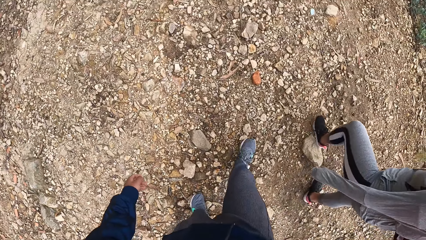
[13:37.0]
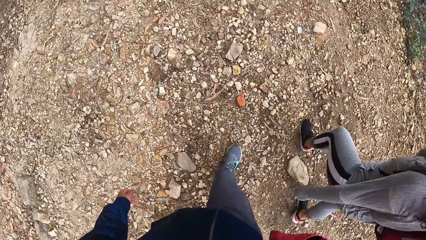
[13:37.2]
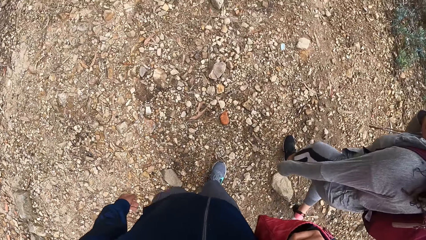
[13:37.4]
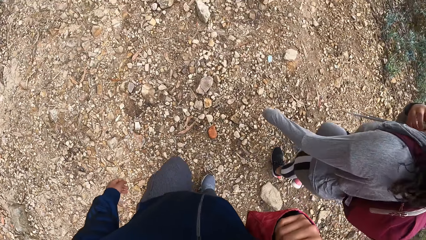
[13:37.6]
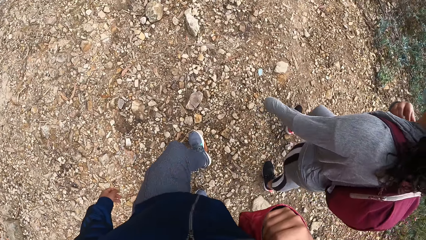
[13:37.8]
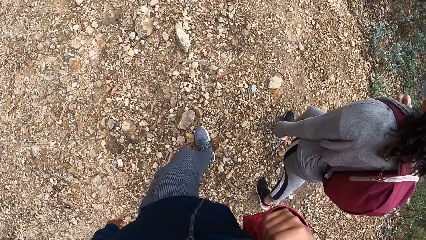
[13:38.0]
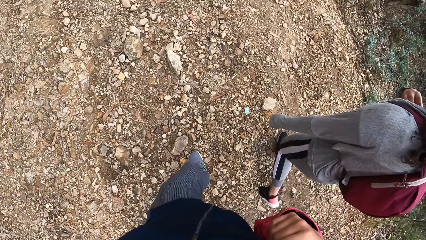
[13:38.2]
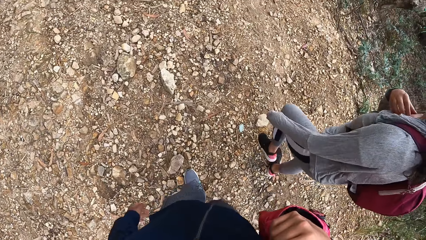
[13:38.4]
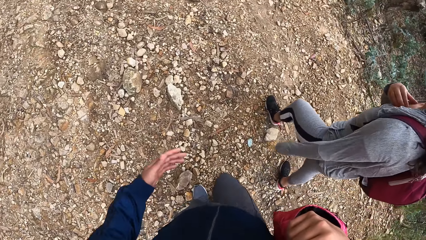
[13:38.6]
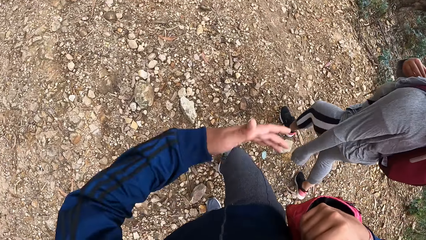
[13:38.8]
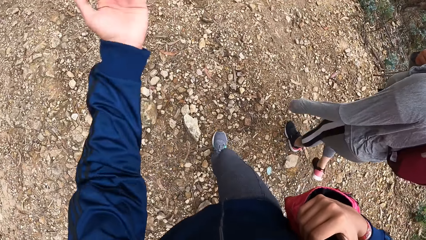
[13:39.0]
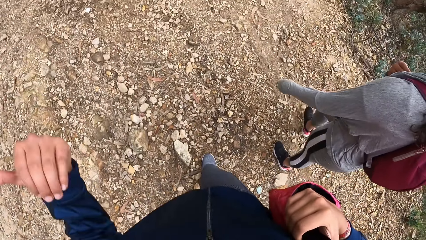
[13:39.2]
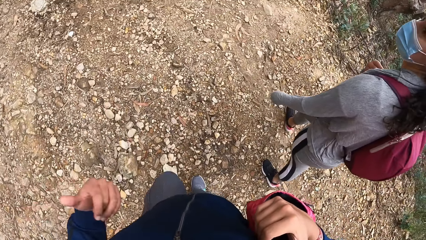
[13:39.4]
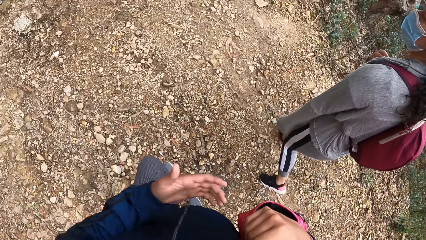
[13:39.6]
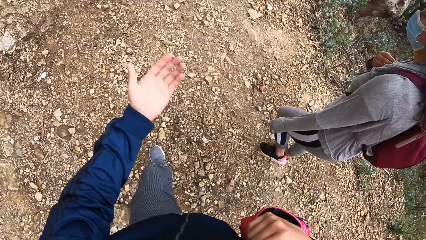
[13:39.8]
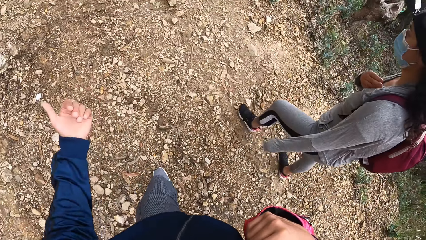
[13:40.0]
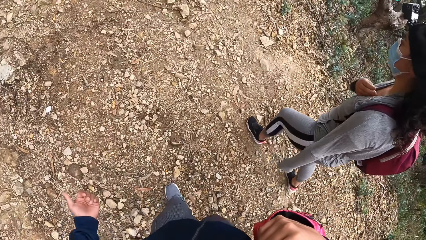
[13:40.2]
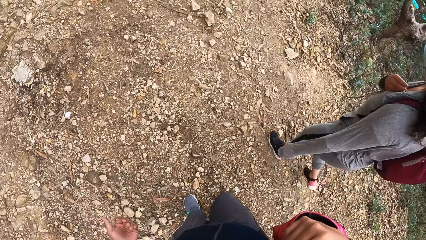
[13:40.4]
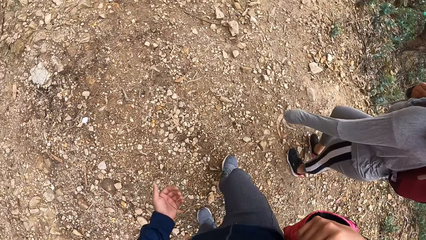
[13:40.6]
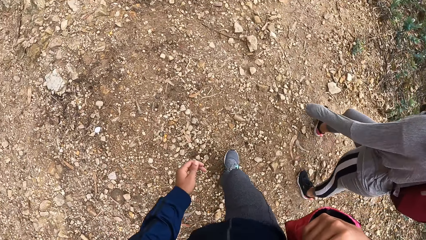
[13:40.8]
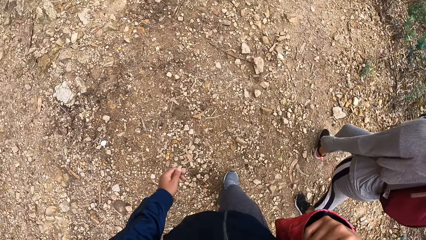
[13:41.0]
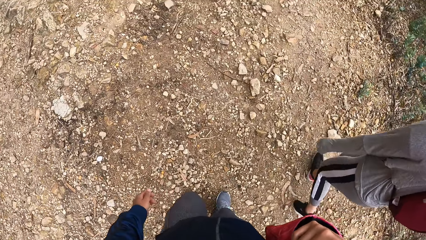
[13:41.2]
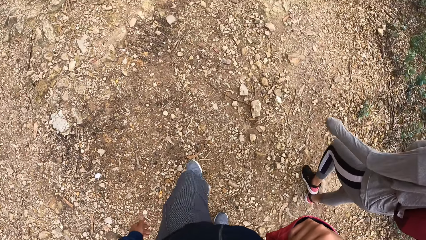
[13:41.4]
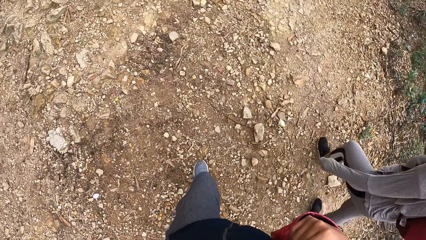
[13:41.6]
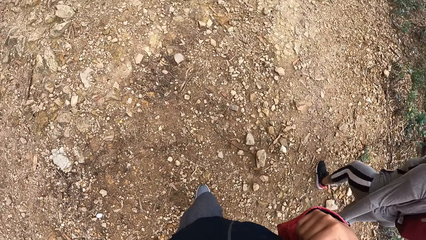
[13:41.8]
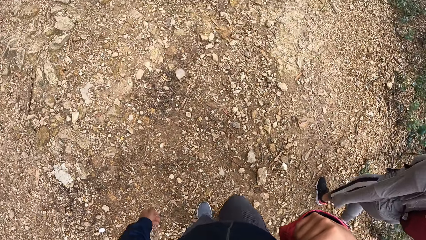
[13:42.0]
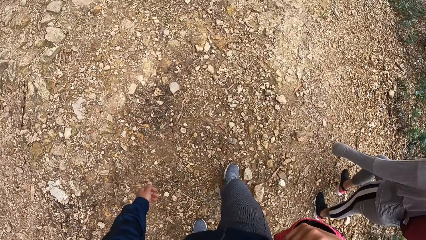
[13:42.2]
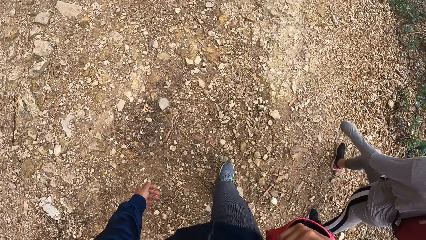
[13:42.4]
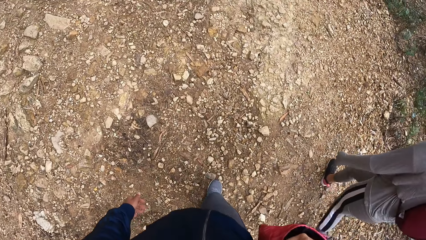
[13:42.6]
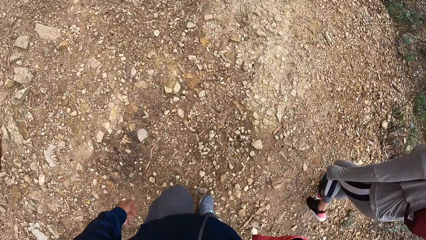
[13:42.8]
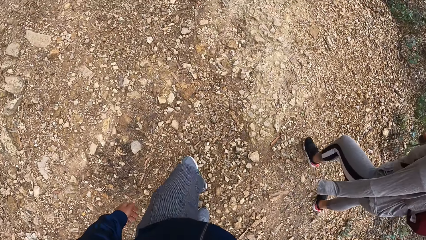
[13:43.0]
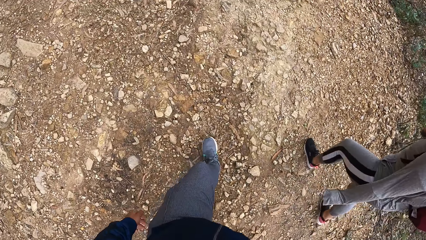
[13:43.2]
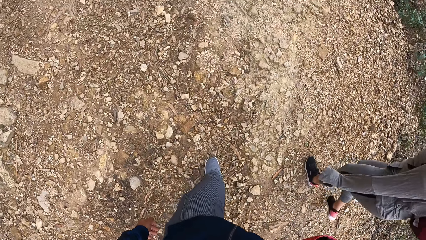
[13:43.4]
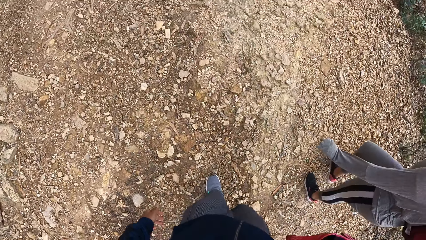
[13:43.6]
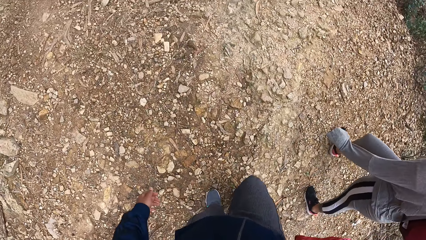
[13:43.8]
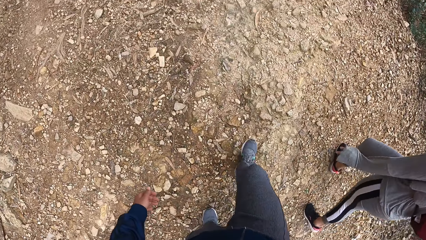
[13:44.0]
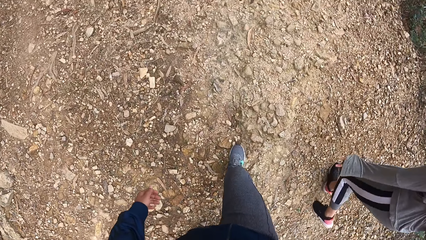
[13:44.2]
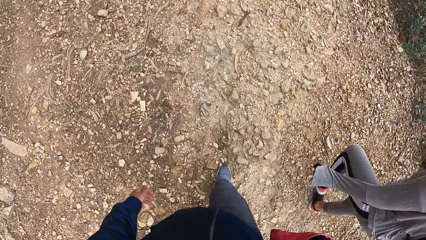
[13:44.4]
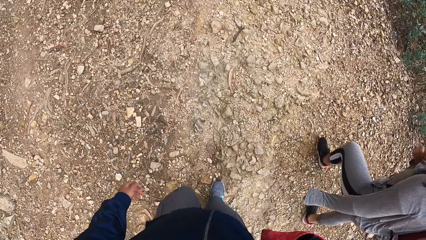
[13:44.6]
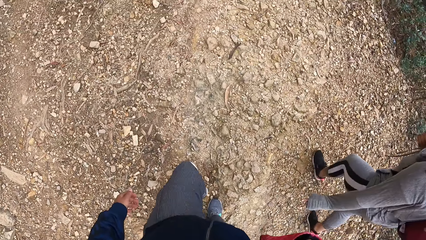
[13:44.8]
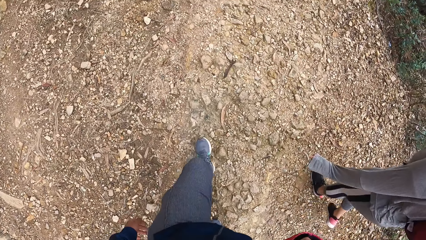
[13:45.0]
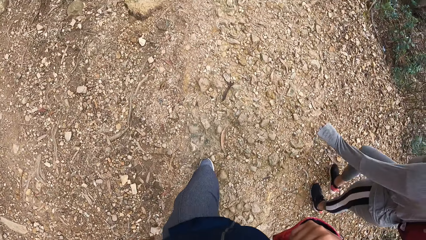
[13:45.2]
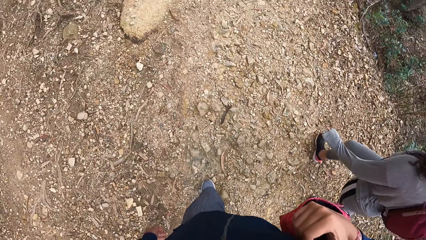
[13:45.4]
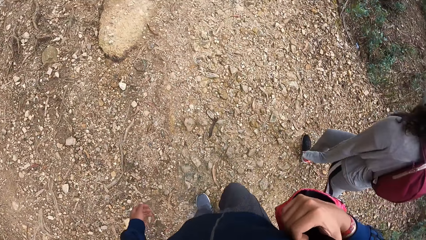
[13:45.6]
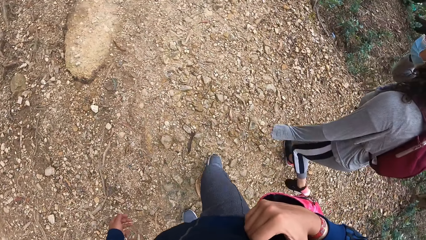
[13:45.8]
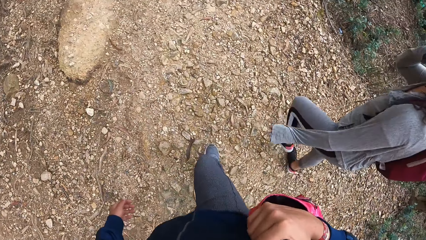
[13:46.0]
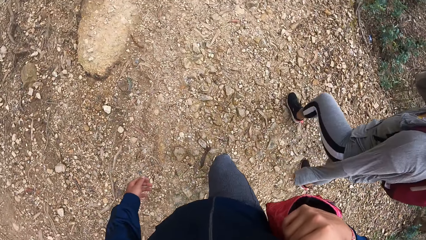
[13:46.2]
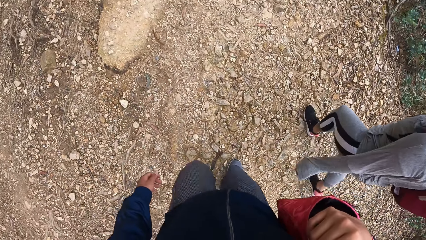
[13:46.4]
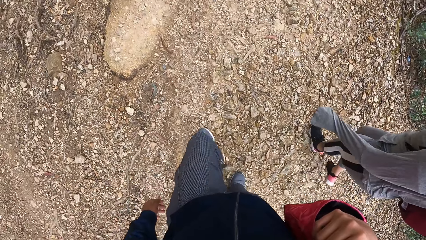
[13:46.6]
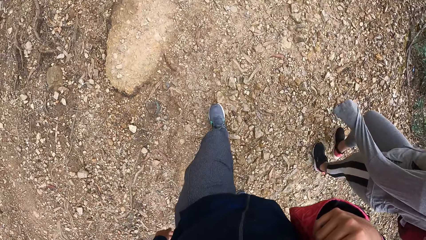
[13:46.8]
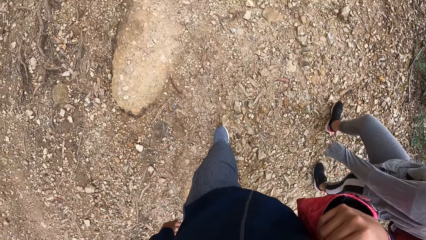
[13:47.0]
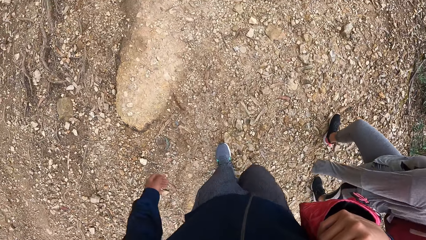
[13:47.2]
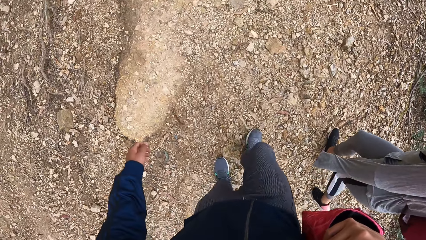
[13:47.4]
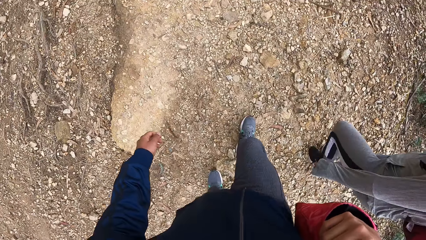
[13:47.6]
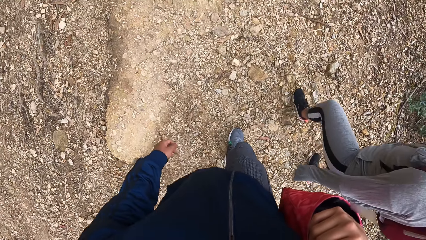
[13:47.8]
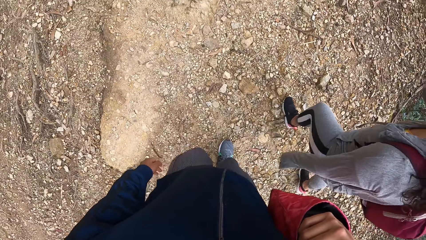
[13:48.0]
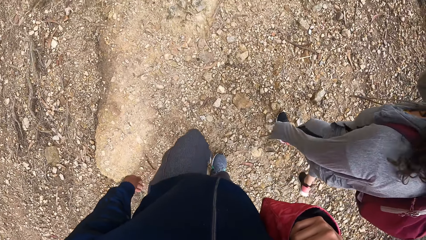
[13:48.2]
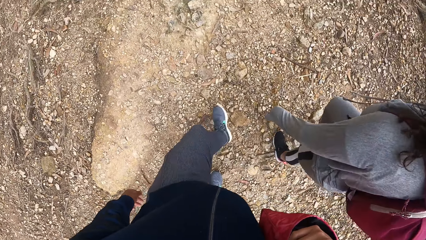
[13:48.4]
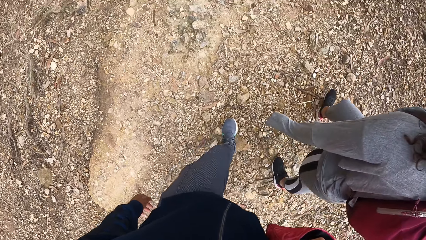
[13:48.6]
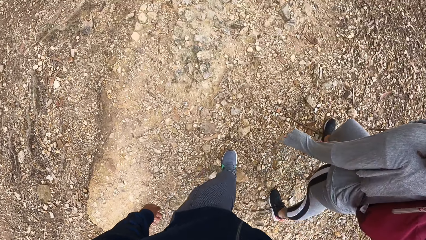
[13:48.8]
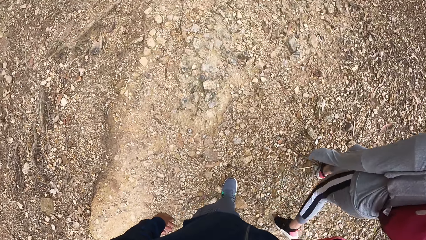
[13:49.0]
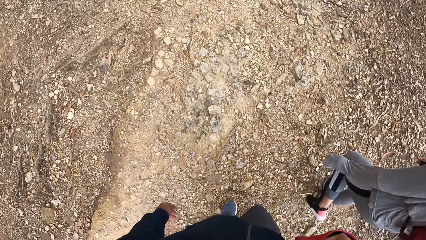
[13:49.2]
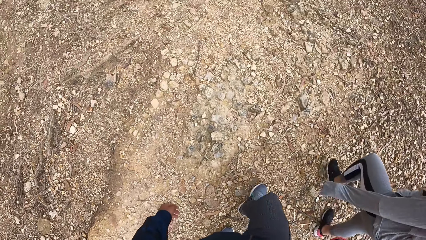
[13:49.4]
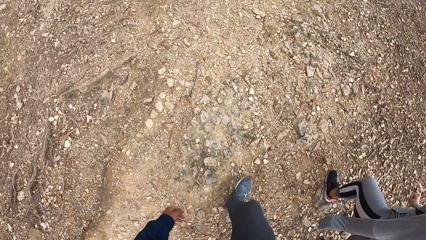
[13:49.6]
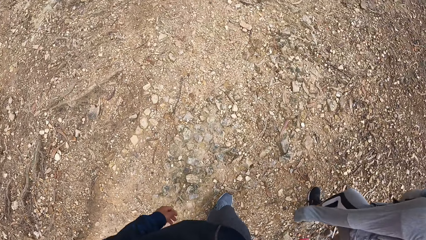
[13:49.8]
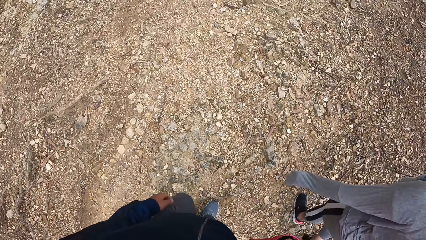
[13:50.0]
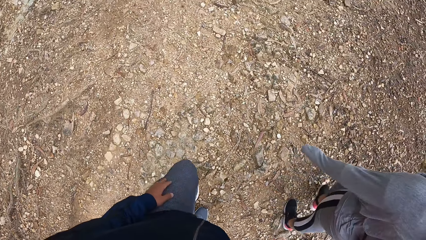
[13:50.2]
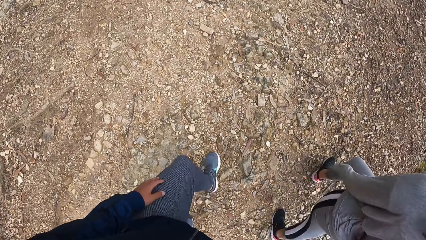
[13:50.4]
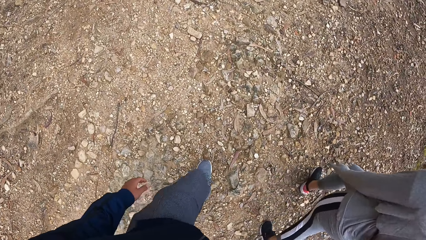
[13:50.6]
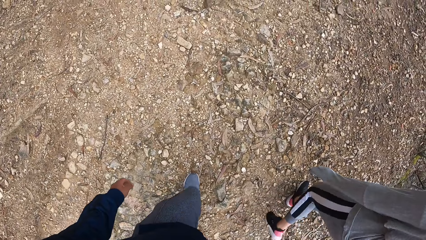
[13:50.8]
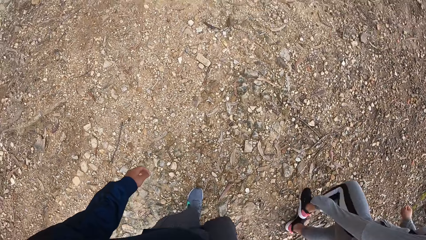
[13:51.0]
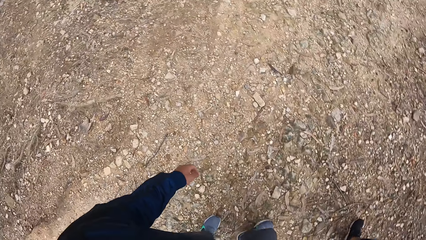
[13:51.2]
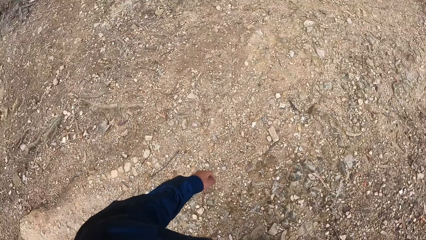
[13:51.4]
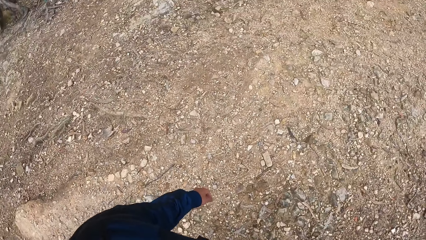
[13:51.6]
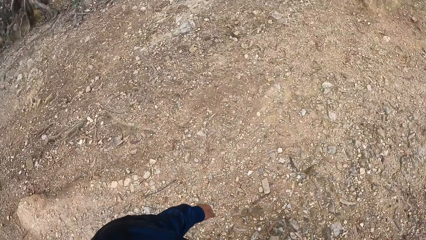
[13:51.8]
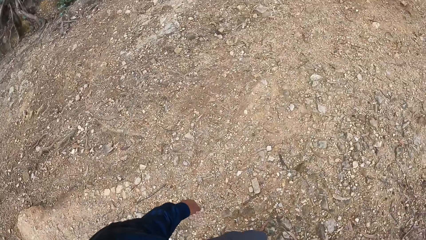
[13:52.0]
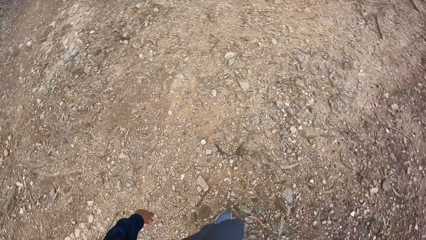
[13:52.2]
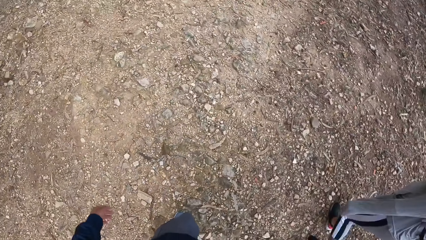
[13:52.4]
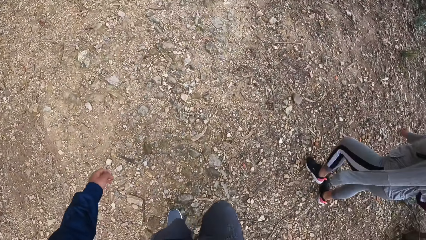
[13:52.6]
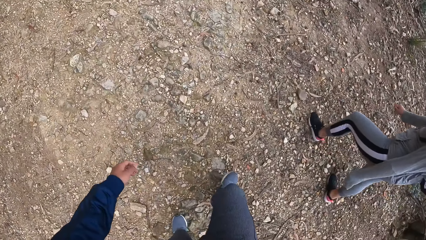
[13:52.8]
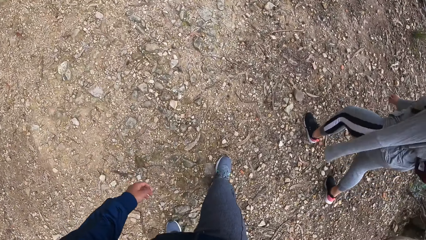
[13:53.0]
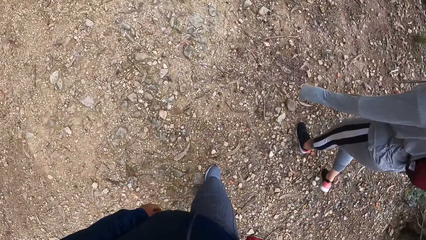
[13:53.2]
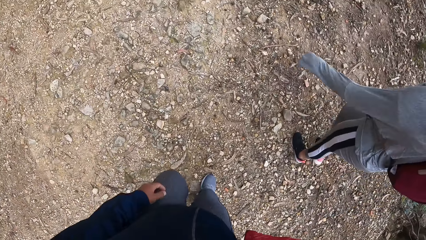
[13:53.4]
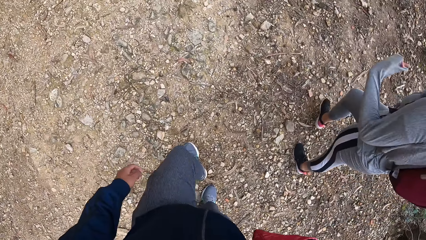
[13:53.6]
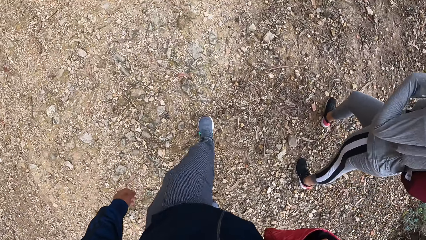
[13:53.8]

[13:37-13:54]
The camera wearer moves a hand.
